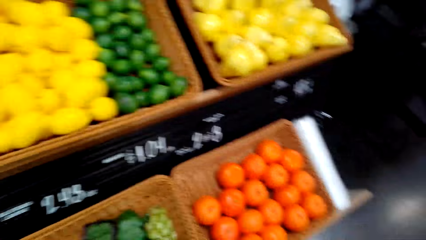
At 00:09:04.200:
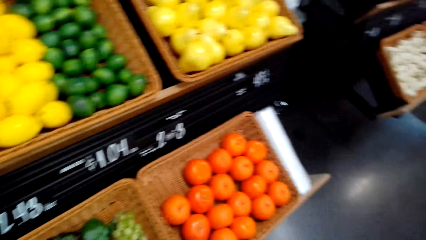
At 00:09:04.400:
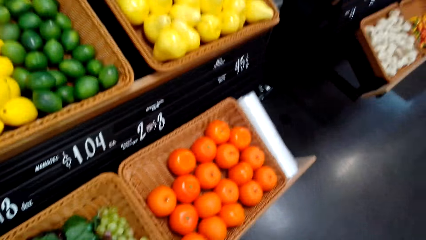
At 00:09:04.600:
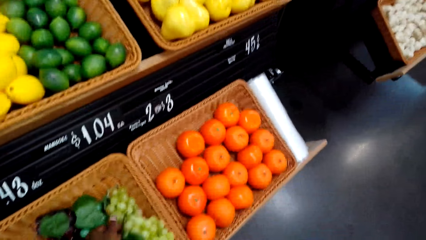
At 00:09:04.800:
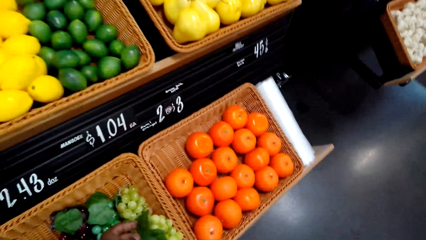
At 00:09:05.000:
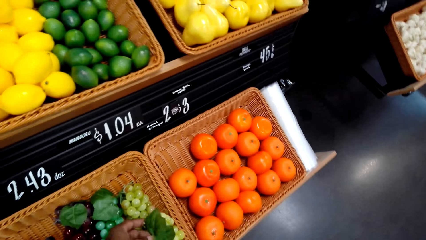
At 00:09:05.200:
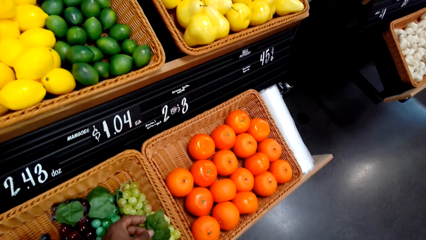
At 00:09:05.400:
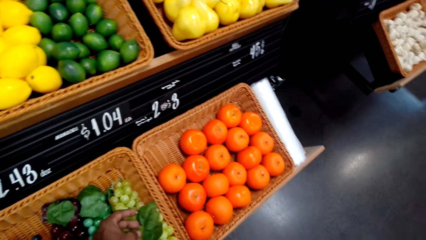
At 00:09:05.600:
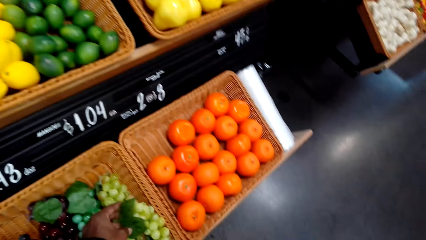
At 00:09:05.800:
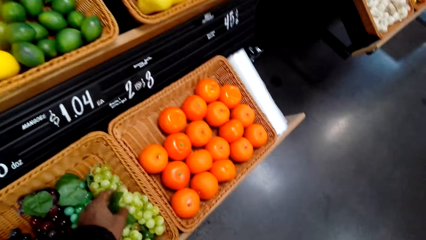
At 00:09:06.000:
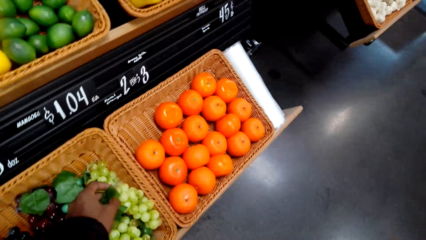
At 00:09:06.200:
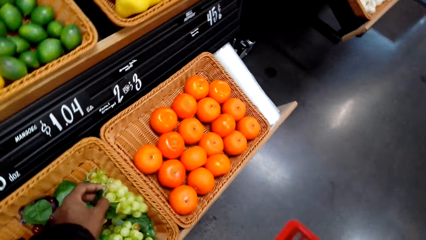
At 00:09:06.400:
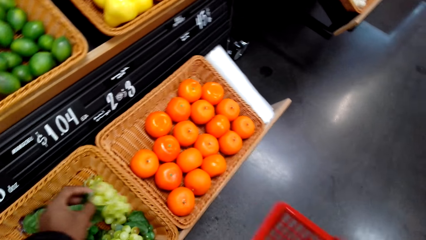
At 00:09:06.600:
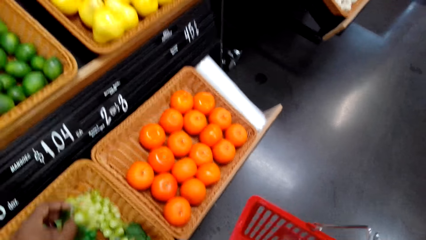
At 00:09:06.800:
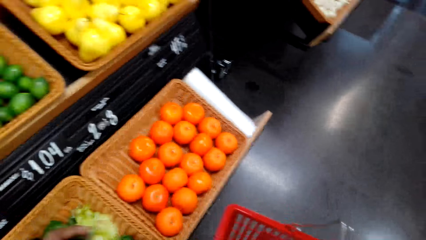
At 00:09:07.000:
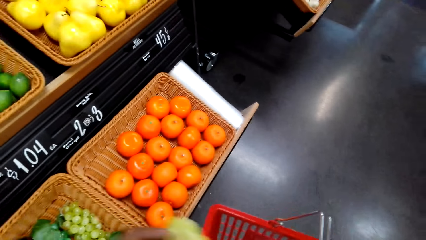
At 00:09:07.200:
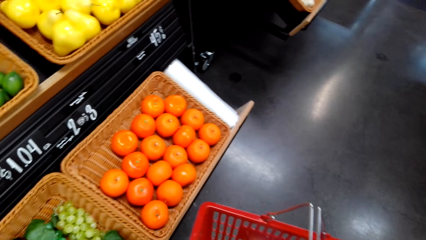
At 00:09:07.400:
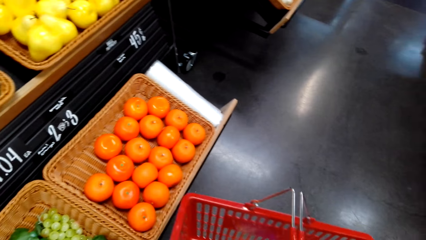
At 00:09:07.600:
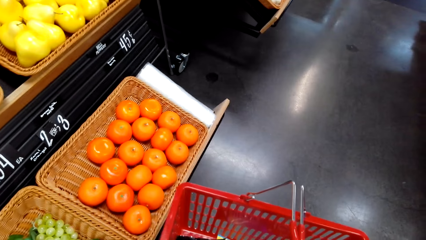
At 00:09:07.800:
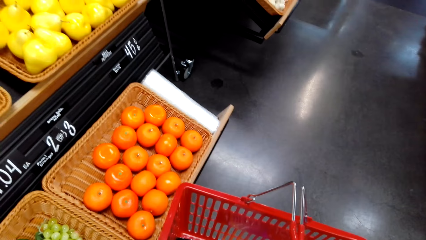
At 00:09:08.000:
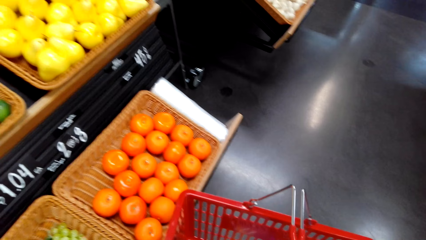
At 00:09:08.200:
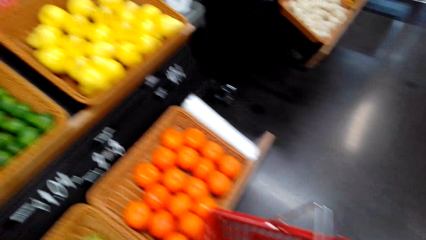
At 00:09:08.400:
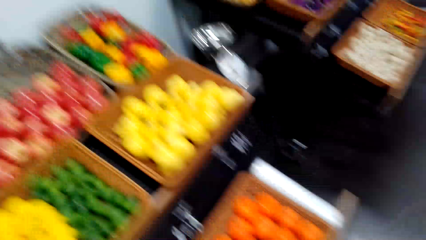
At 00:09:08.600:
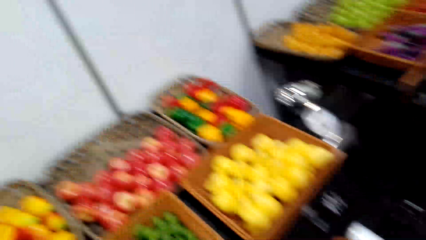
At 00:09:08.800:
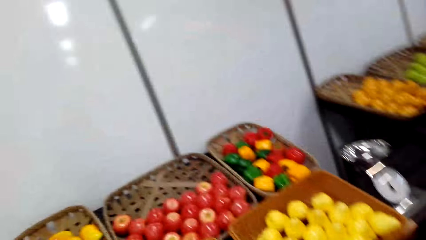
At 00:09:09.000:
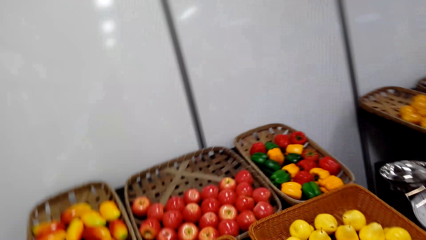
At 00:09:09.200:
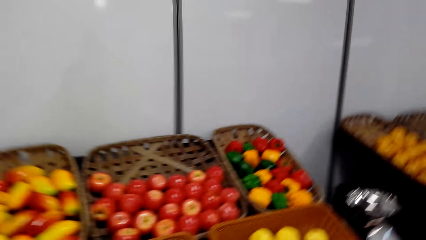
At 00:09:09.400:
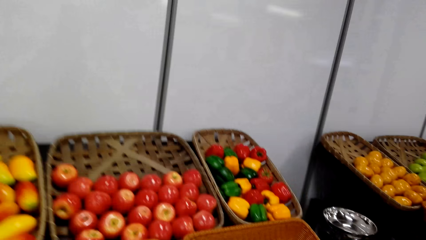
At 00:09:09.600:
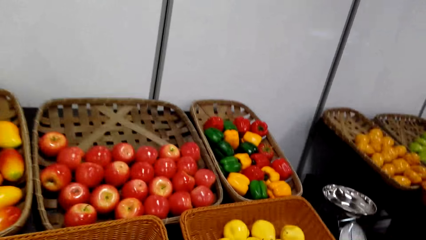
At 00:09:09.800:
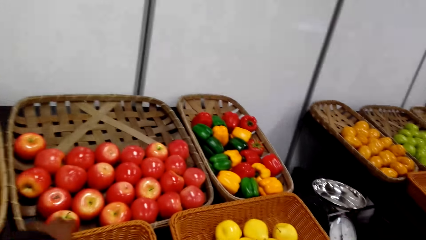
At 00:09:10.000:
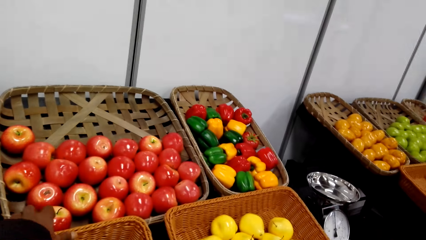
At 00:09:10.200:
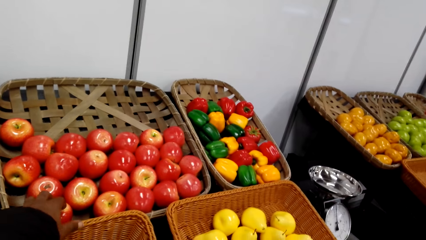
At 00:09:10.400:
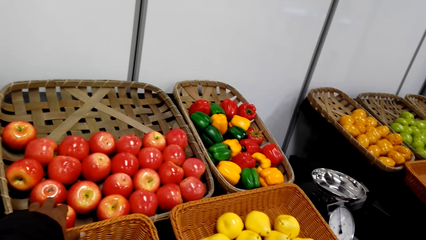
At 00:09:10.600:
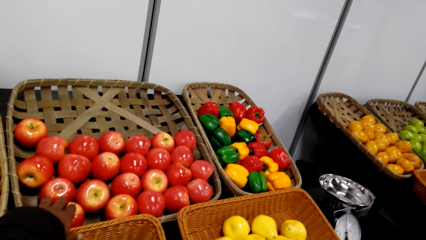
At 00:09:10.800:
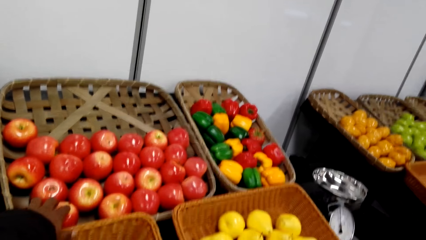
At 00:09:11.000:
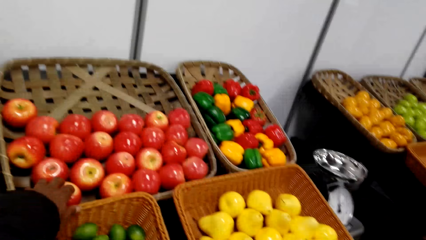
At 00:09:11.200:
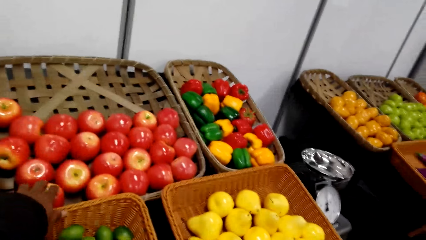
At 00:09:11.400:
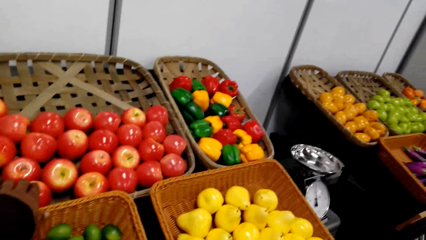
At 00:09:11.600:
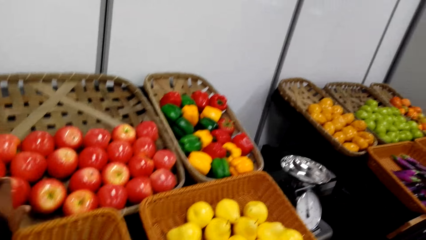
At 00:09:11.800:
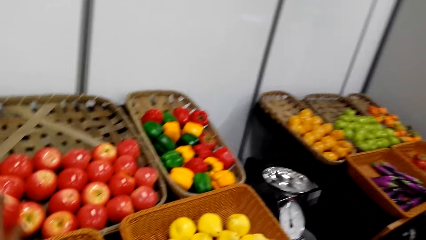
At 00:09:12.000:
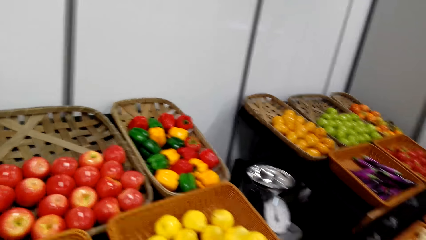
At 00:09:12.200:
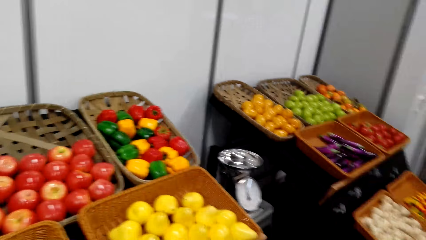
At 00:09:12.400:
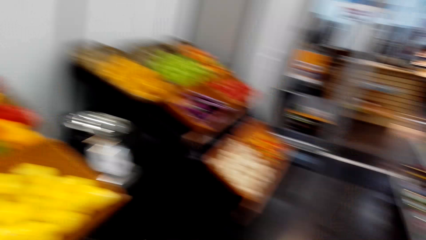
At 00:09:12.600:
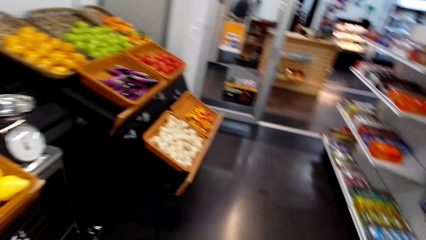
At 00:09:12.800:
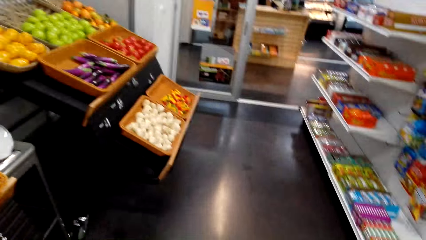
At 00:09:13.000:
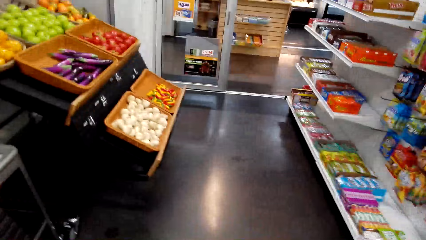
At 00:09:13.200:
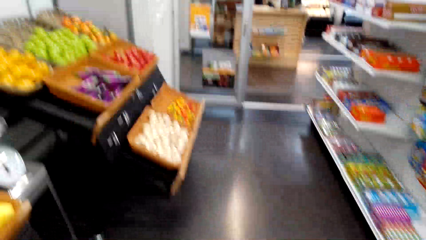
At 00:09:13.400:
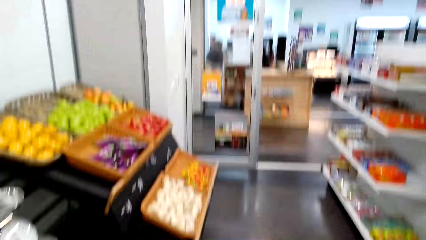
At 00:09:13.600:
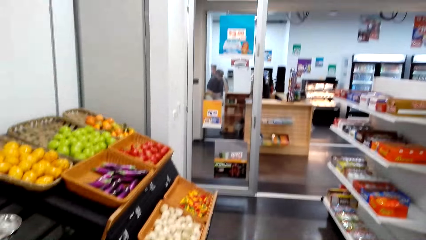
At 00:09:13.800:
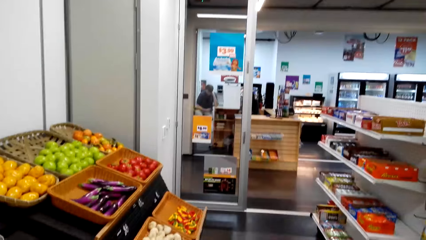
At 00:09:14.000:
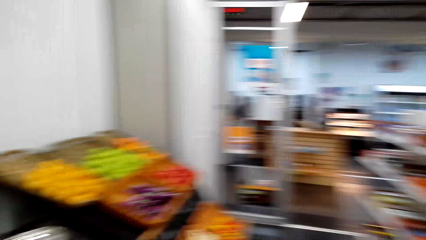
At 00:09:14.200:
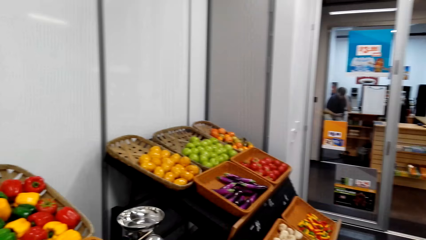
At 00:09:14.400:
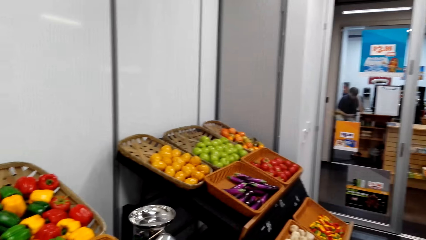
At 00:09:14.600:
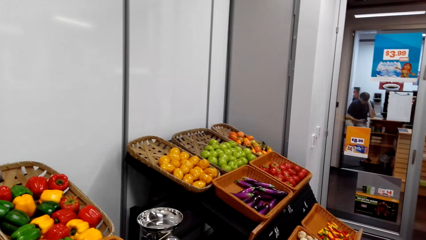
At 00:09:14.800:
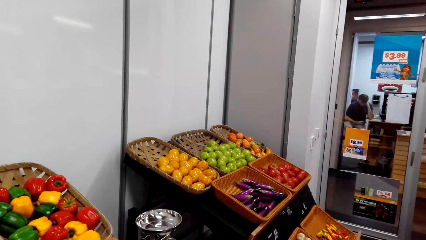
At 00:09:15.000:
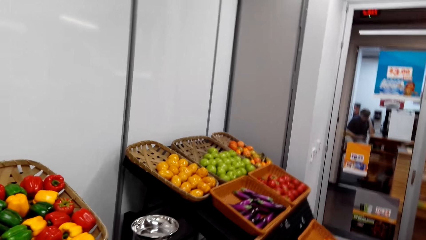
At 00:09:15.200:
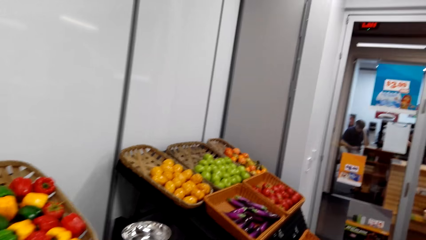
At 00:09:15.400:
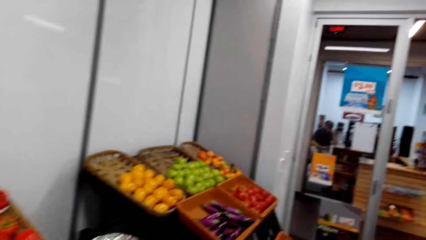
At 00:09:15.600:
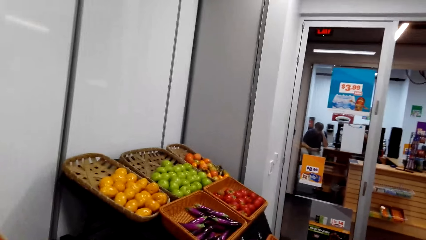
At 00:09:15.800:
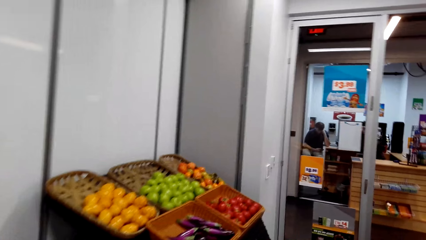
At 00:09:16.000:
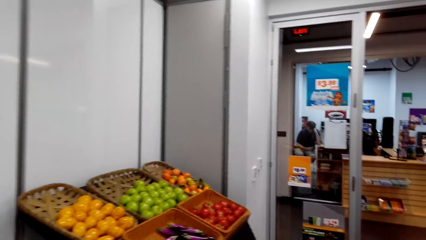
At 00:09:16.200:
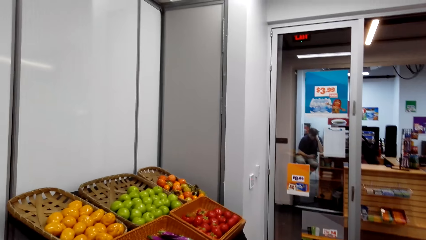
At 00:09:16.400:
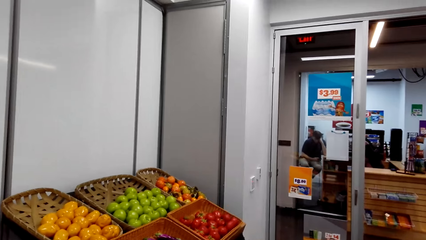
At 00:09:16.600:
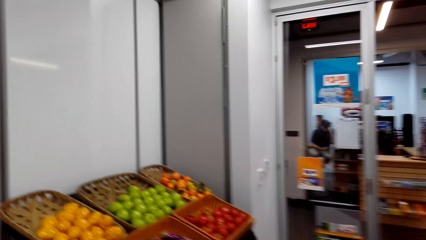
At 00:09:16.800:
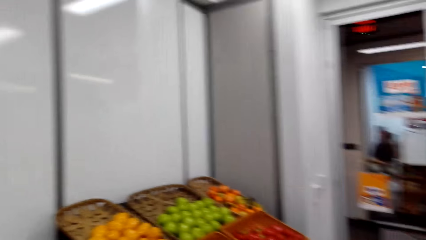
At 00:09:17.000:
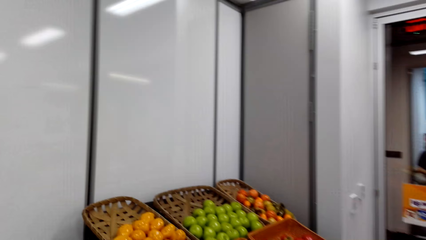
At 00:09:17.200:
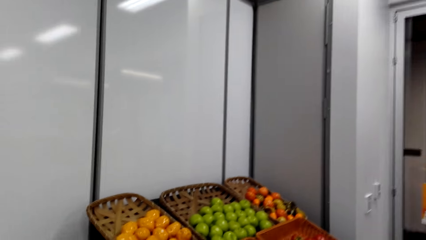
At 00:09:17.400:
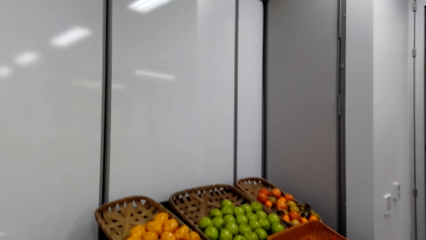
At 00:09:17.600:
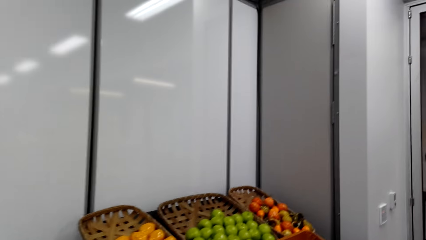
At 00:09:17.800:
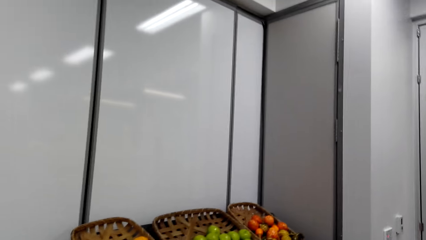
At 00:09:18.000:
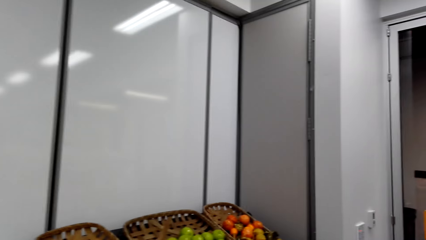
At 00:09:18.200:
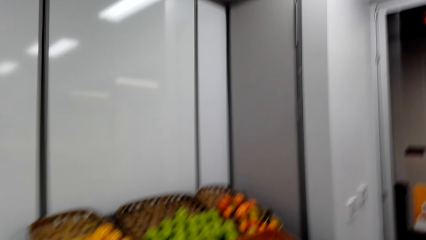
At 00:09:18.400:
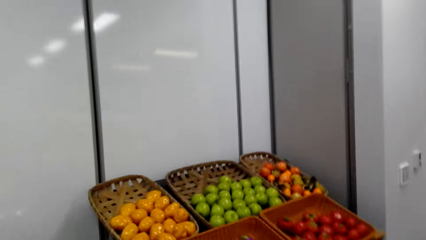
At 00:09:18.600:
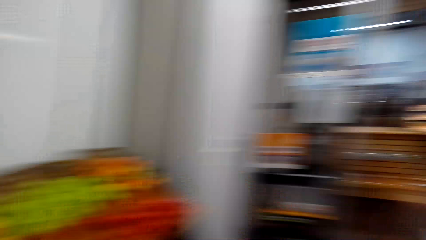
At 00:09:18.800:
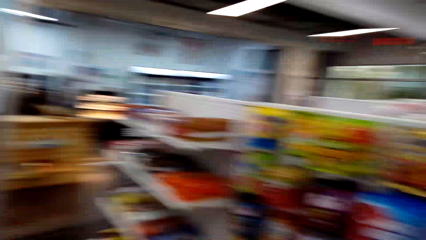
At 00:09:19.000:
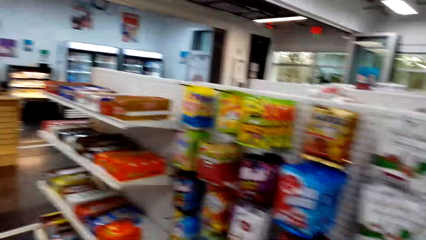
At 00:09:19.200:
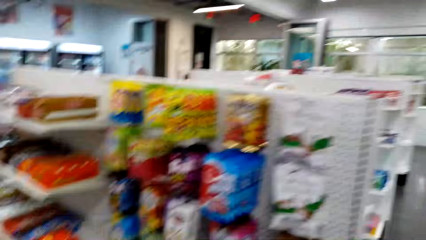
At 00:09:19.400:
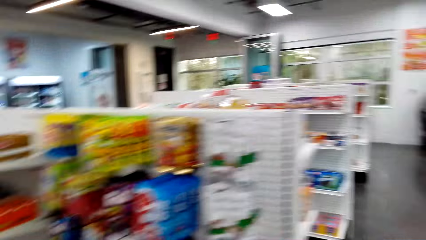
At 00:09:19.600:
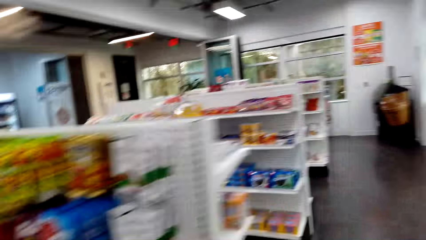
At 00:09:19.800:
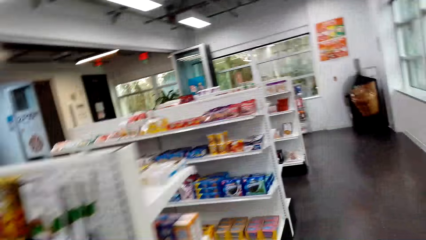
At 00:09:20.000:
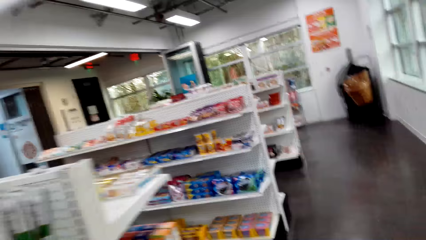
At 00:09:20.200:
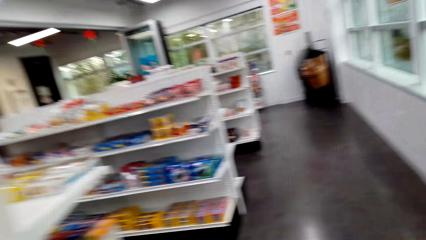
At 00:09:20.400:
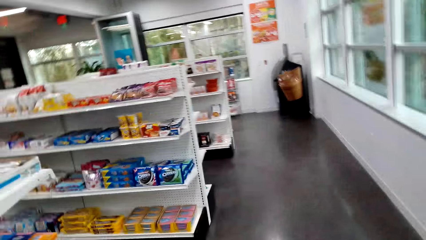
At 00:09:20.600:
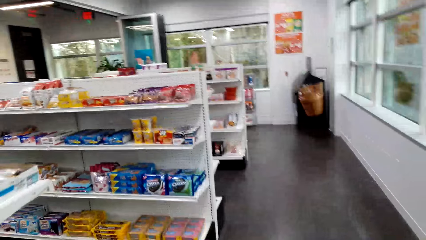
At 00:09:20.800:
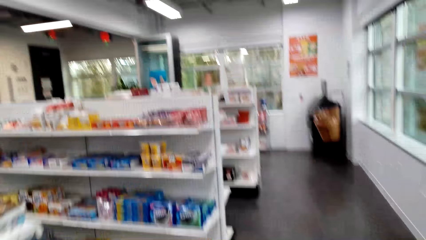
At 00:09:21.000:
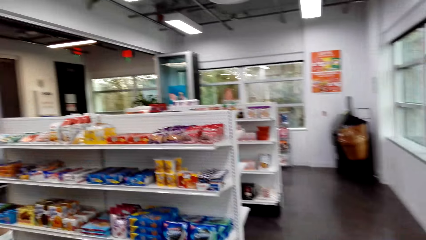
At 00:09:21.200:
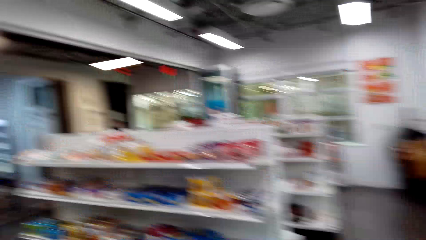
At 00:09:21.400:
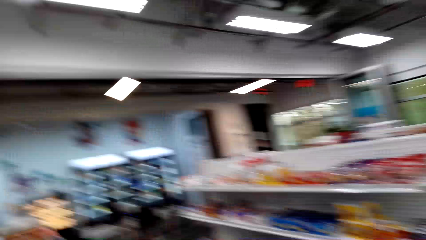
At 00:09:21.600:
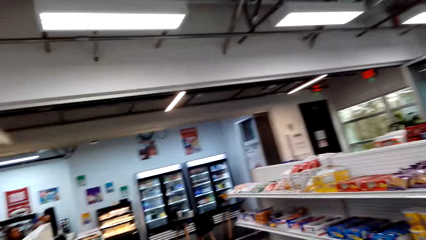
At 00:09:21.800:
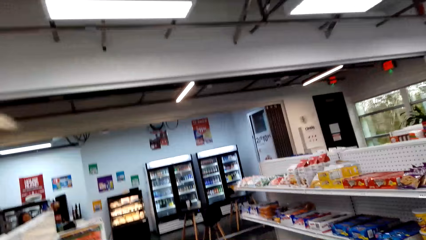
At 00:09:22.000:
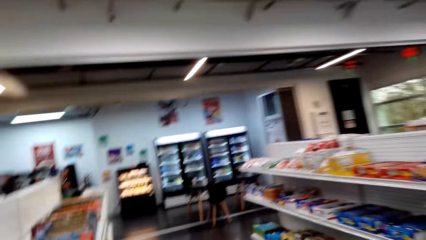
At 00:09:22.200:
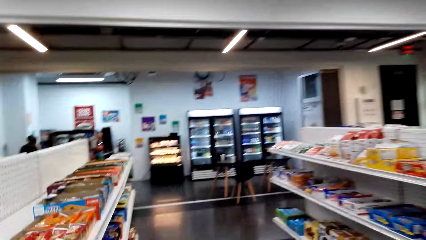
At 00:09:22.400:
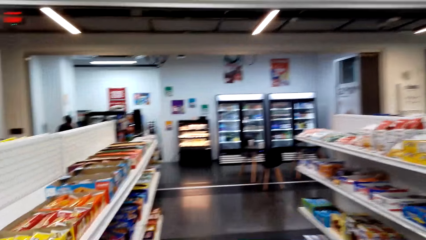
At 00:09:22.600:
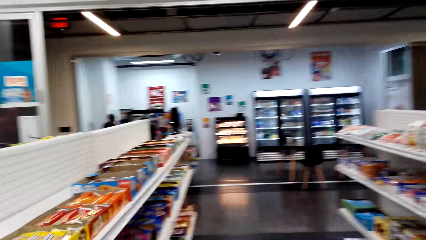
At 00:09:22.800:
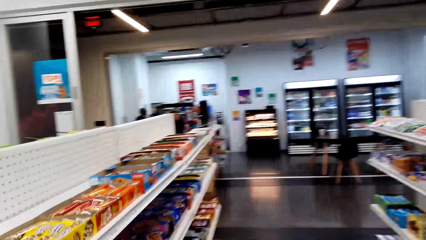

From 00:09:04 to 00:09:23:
The camera wearer picks grapes from the tray. They put the grapes in the shopping basket. They pick an apple from the tray. They put the apple in the shopping basket. They walk around the supermarket.
